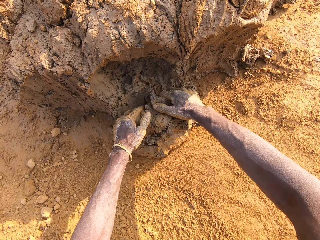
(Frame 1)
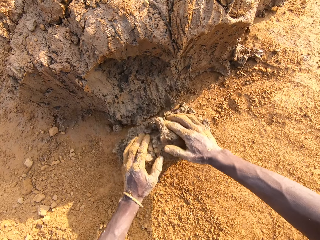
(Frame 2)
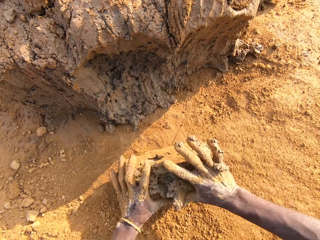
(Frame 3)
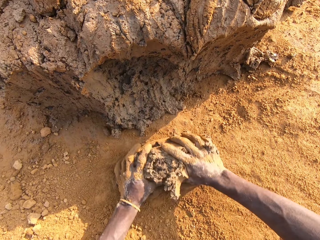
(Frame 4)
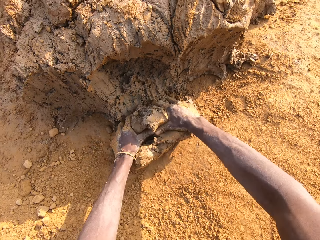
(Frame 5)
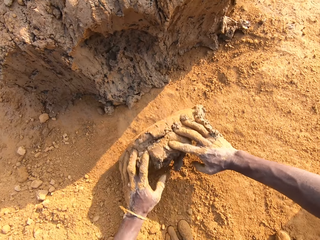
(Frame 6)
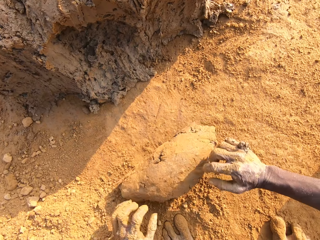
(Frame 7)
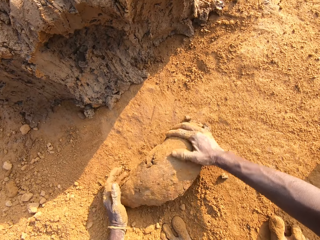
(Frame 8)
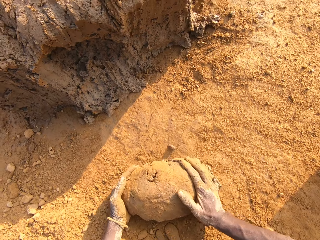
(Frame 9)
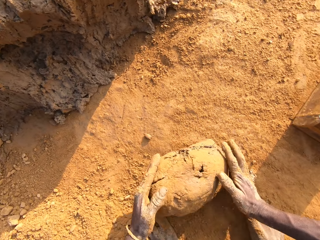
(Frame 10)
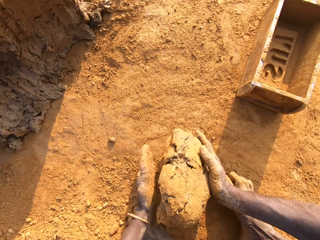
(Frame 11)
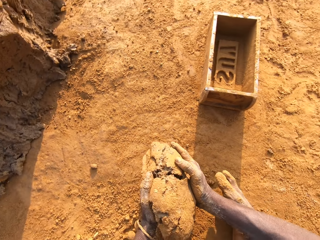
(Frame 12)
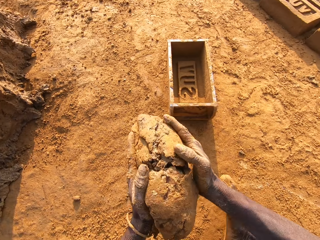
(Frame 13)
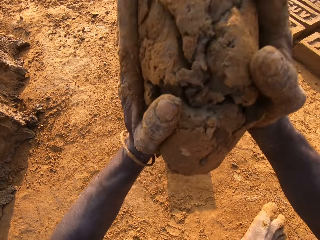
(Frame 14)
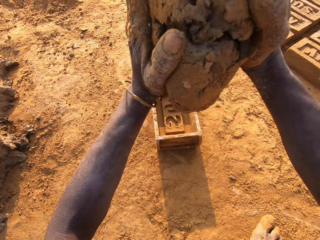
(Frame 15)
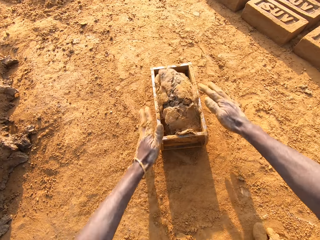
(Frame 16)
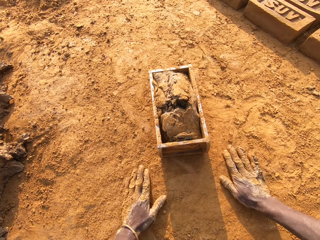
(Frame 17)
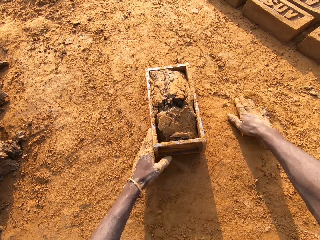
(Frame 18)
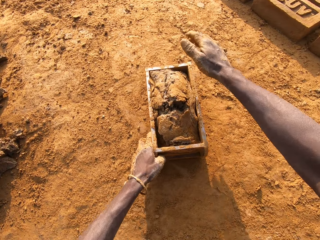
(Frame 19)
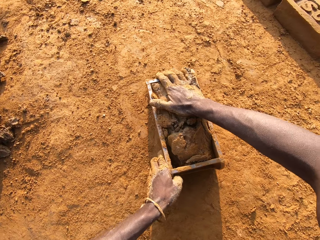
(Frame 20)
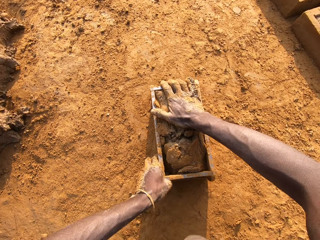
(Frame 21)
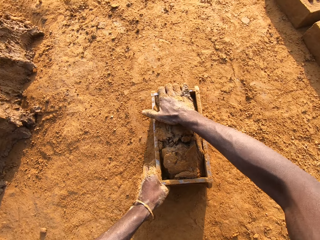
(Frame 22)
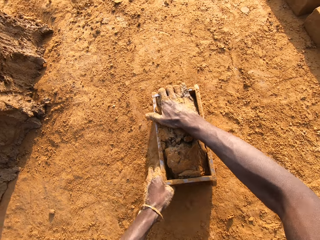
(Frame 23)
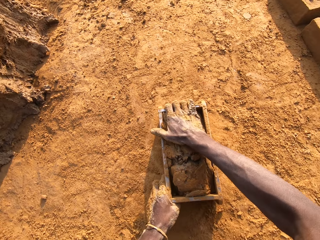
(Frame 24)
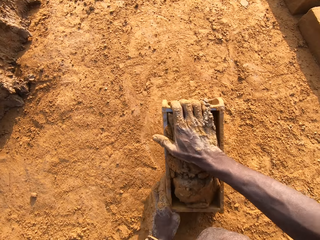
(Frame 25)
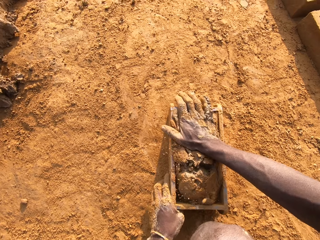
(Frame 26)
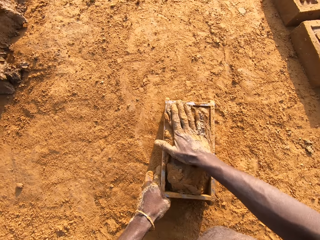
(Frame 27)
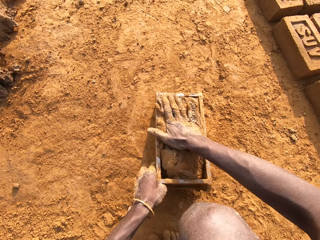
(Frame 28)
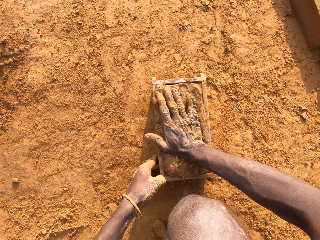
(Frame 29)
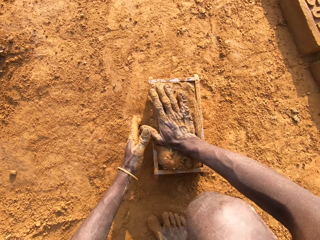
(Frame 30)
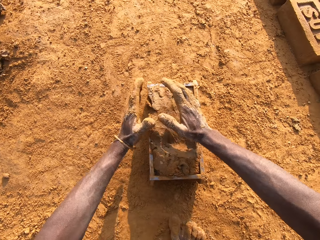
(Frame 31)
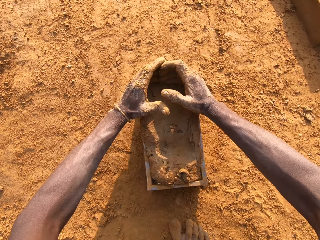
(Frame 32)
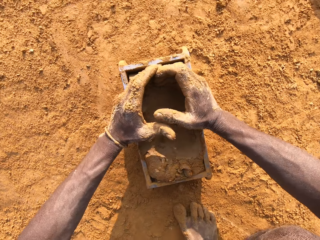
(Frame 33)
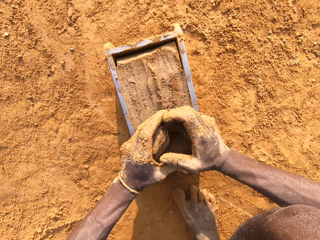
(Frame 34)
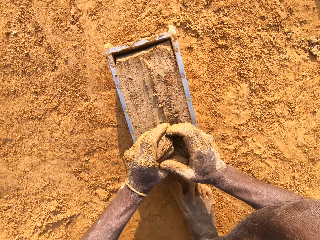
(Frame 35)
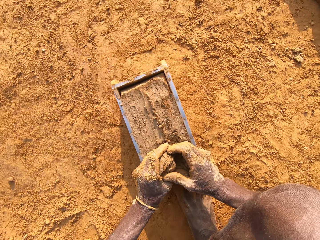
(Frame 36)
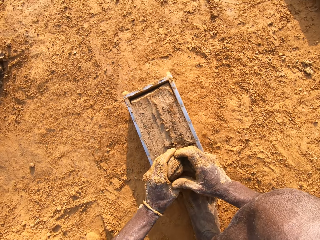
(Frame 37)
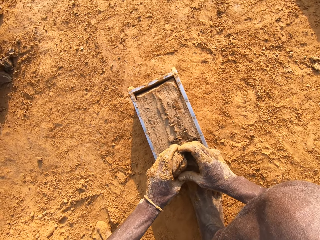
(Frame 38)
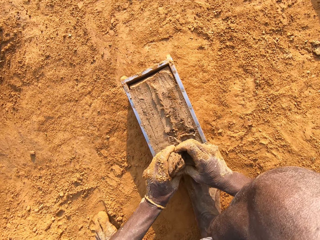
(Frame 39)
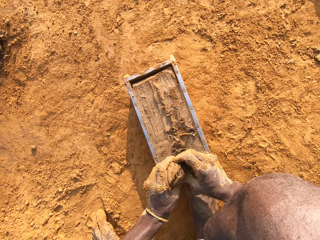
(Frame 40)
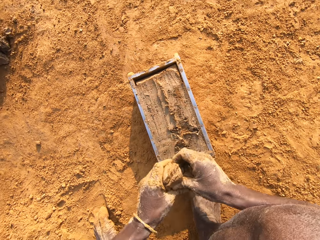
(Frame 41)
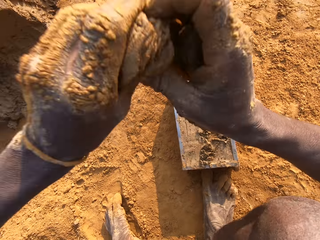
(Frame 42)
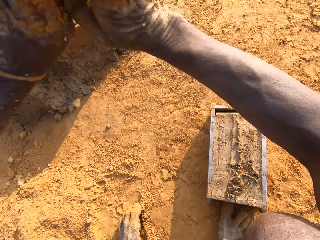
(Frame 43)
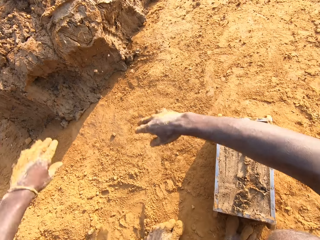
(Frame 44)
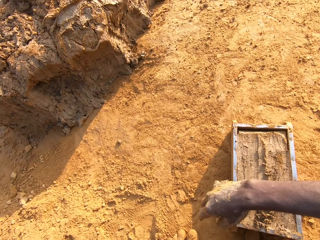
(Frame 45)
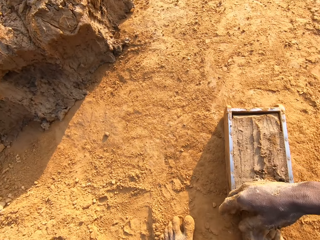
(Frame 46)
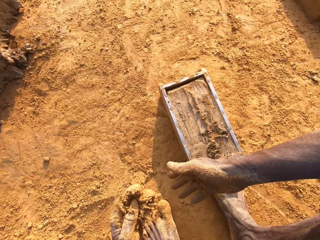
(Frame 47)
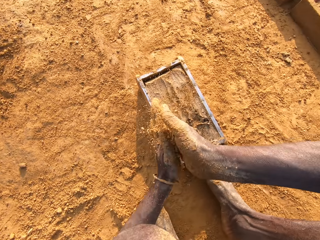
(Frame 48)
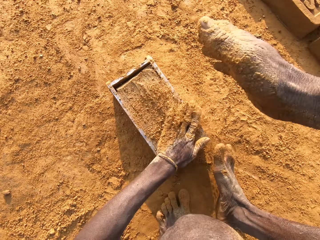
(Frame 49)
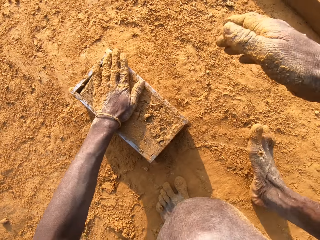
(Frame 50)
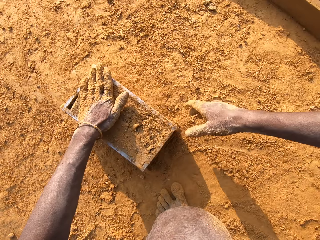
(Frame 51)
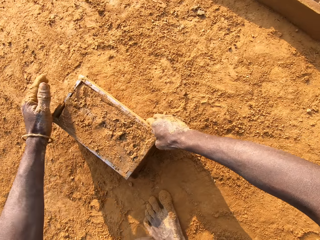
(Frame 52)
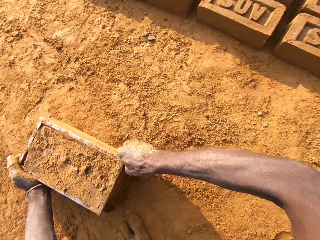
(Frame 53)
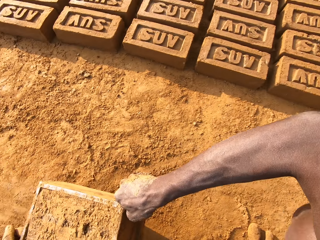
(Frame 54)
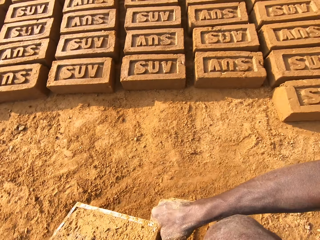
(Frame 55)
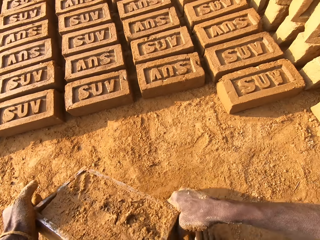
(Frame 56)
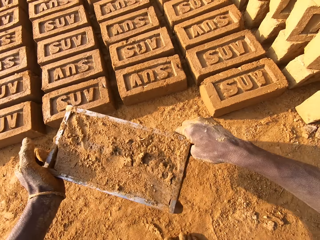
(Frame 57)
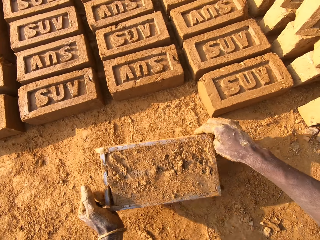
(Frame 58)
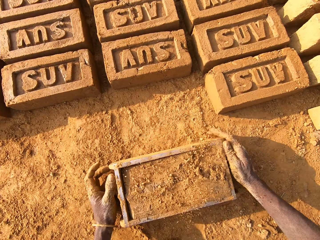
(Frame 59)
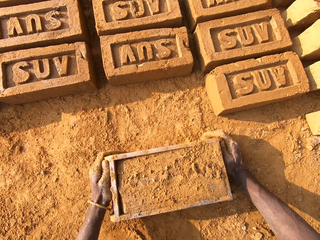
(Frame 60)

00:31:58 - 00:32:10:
The camera wearer molds the mortar or mud on the ground. He loads the mortar into the brick mold. He fits the mud in the brick moulds. He scrapes the mortar from the brick mold with his hands. He drops the portion of mortar in his hands on the heap of mortar. He takes sand on the ground with his left hand. He rubs his hands together over the brick mold. He slides his left hand over the mortar in the brick mold. He puts soil on the mud. He moves the brick mold closer to the bricks on the ground.

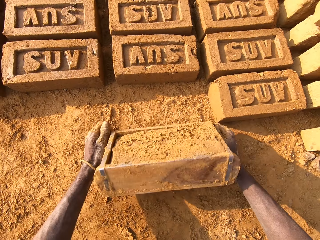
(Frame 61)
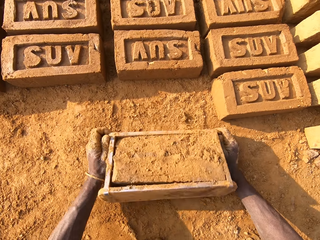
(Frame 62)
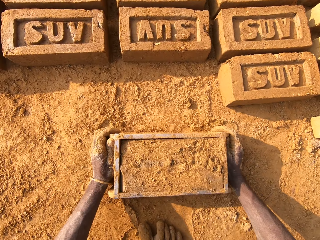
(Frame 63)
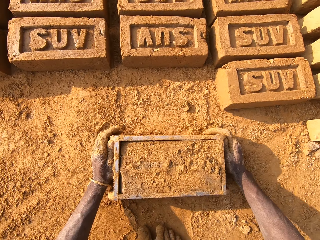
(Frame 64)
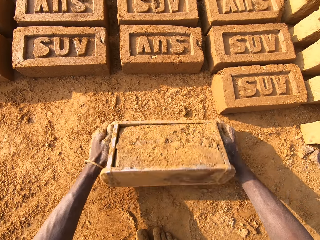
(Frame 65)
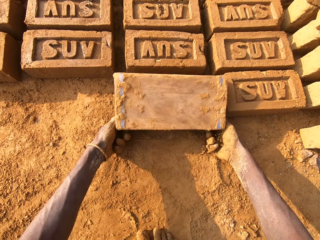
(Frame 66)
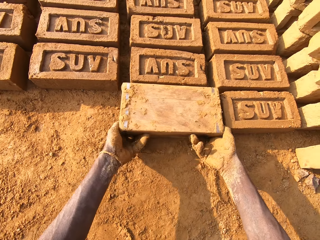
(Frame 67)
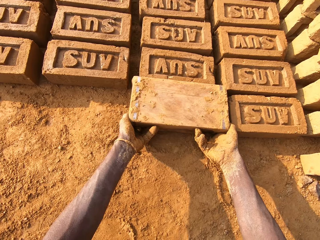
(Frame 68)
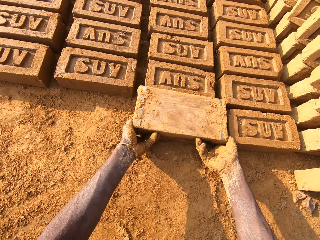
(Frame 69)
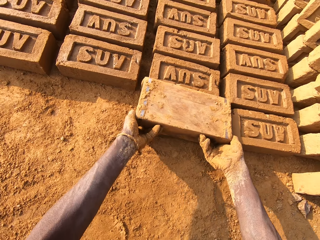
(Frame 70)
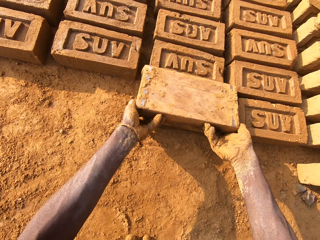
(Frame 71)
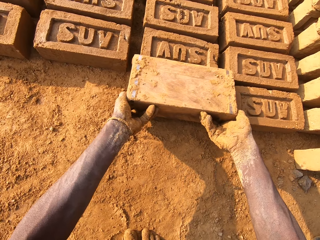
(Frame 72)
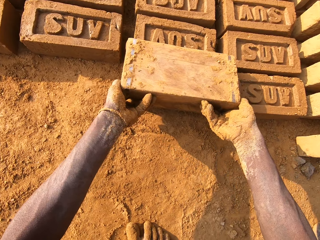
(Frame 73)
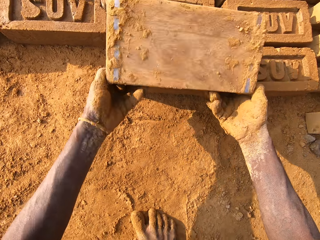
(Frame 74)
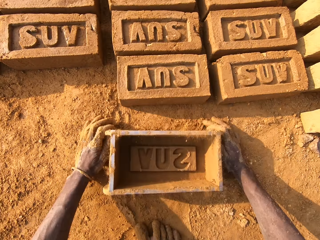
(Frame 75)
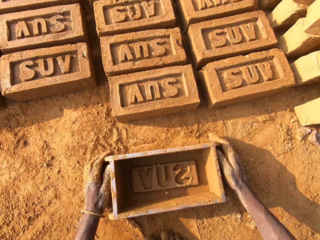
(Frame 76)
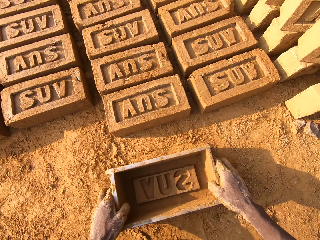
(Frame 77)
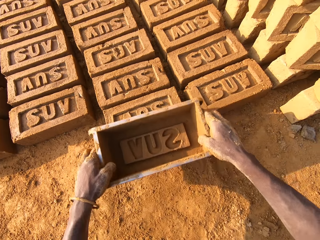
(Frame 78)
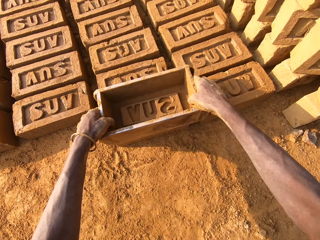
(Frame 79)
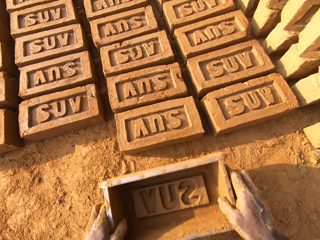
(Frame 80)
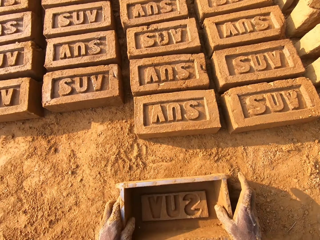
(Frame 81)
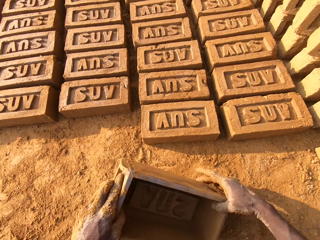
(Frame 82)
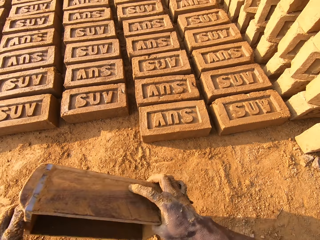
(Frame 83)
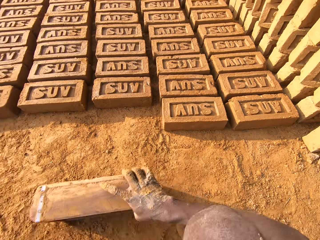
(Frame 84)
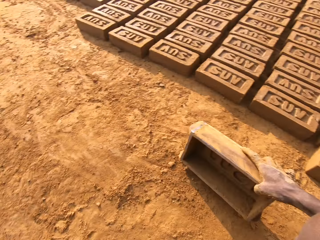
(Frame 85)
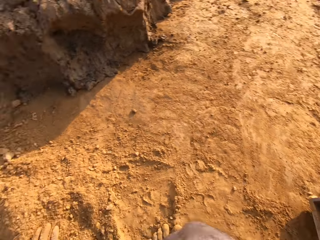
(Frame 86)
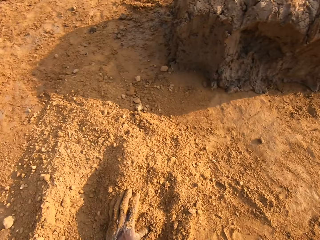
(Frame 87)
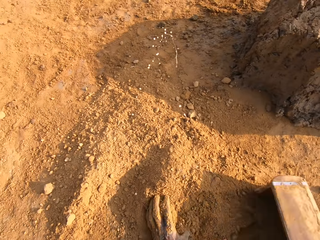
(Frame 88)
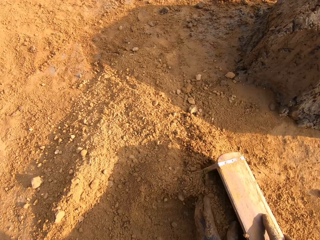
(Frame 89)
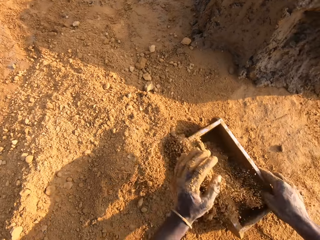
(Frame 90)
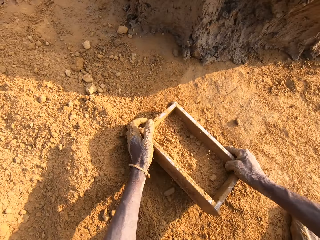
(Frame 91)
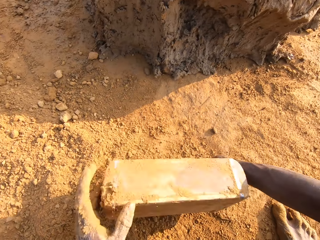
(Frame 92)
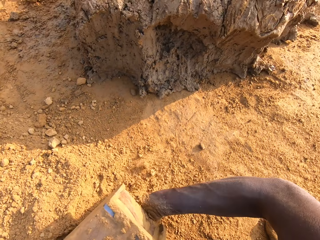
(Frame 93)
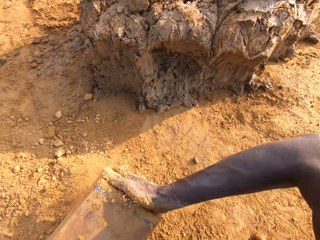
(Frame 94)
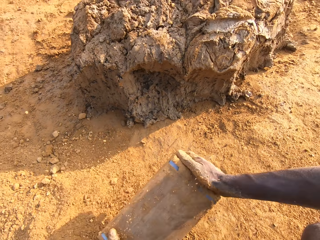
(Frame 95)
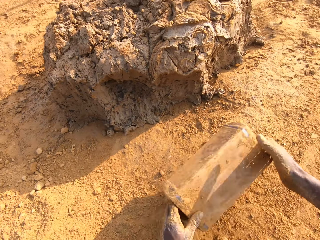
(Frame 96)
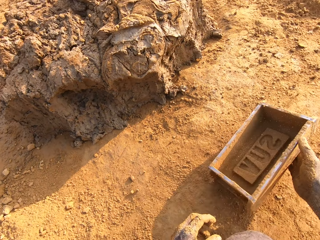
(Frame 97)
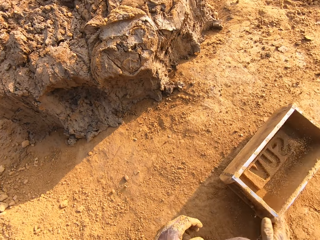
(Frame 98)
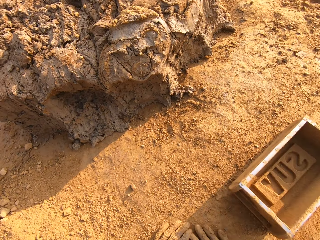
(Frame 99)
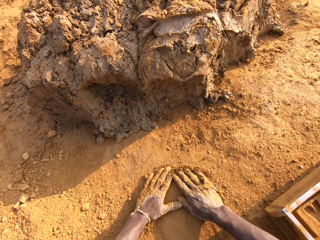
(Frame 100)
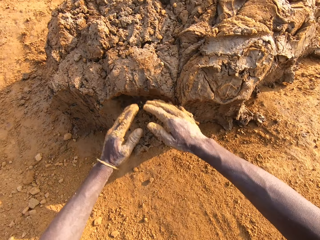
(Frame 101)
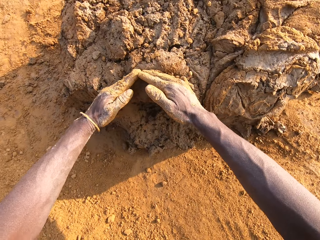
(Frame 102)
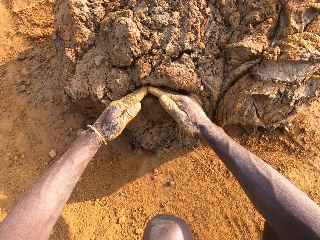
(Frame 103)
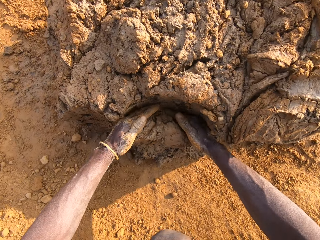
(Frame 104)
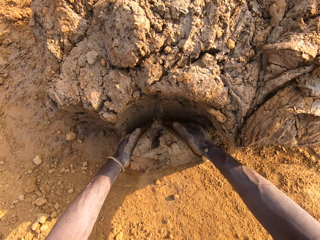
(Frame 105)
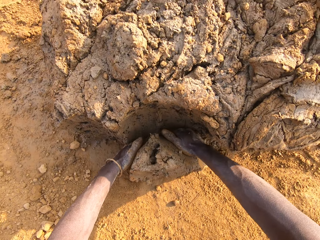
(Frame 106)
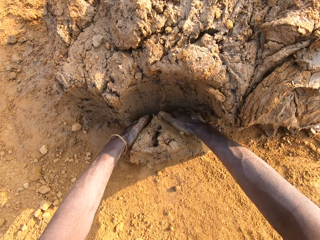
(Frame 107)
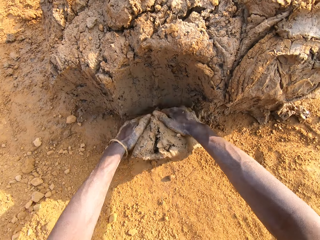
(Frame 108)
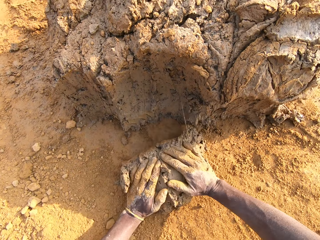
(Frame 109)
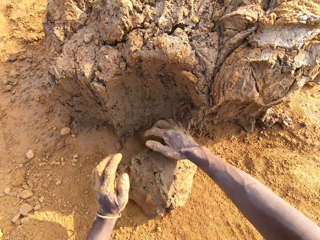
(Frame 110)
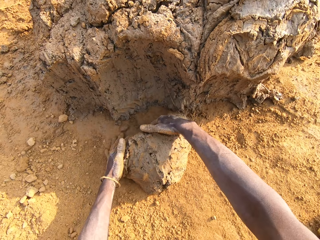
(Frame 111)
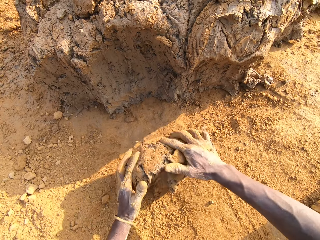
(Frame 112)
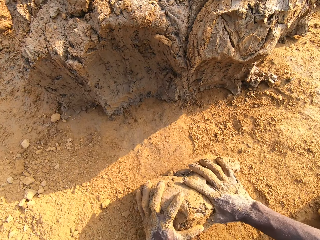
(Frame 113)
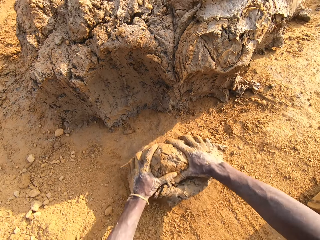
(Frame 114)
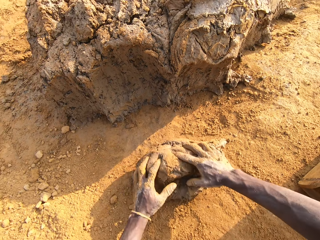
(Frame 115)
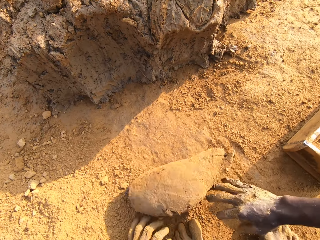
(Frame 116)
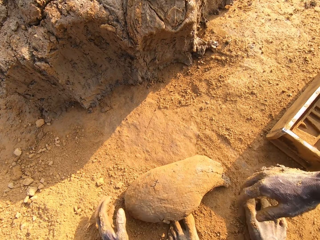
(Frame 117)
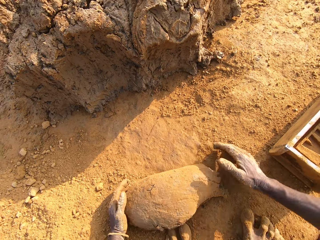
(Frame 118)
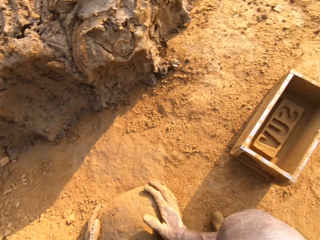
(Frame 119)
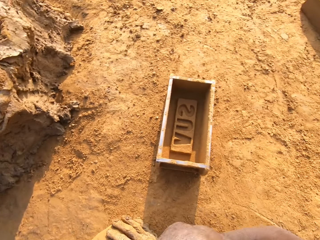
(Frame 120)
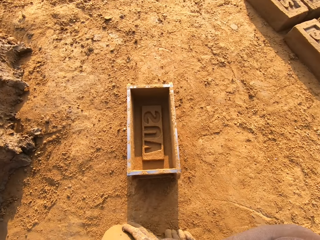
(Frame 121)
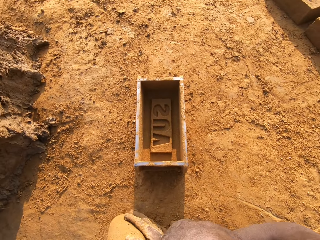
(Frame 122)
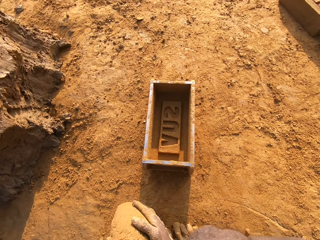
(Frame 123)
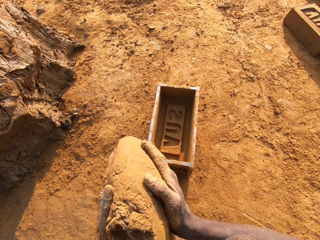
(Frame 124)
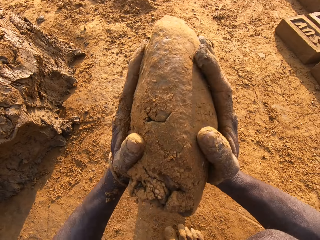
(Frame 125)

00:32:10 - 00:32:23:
The camera wearer flips the brick mold upside down. He puts the bricks in alignment. He removes the brick mold from the brick. He taps the brick with the brick mold in his hands. He holds the brick mold in his hands. He spits on the ground. He packs sand on the ground with the brick mold. He pours the sand in the brick mold on the ground. He slides his hands on the ground. He cuts out a portion of mortar from a heap of mortar on the ground. He molds the mortar on the ground.
